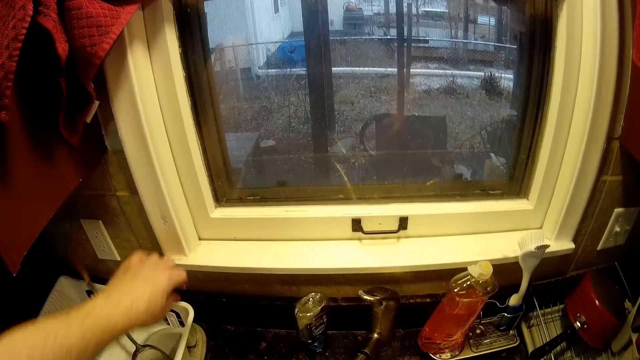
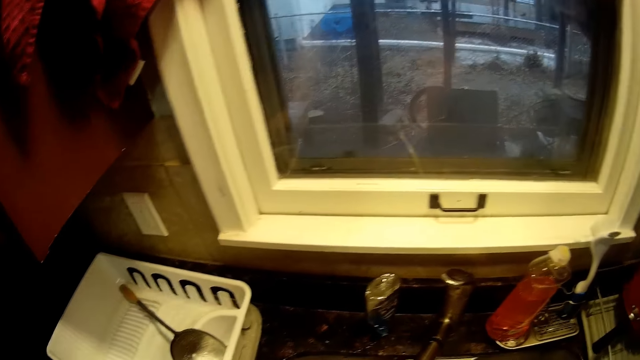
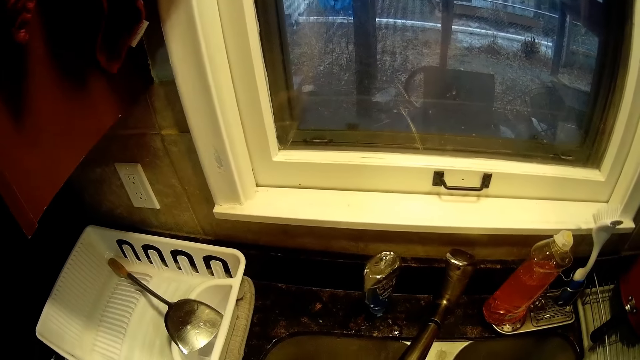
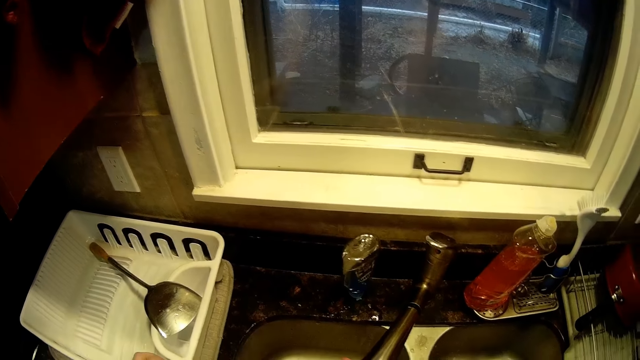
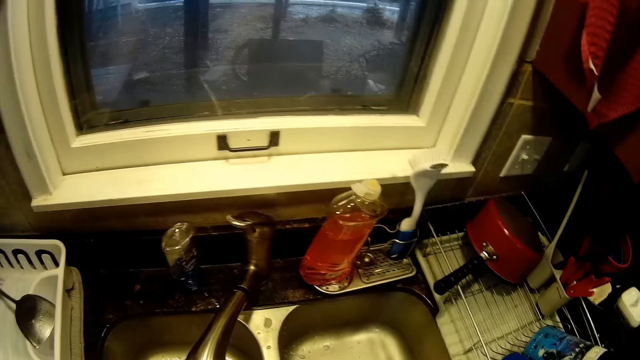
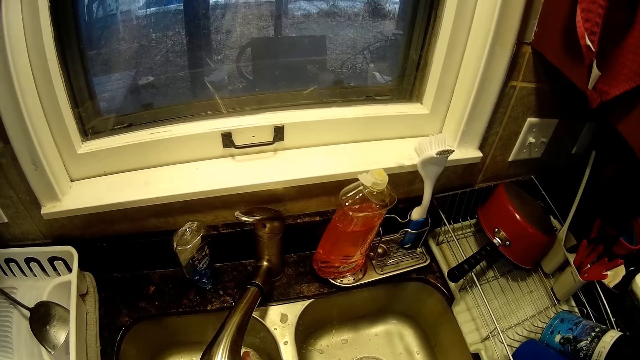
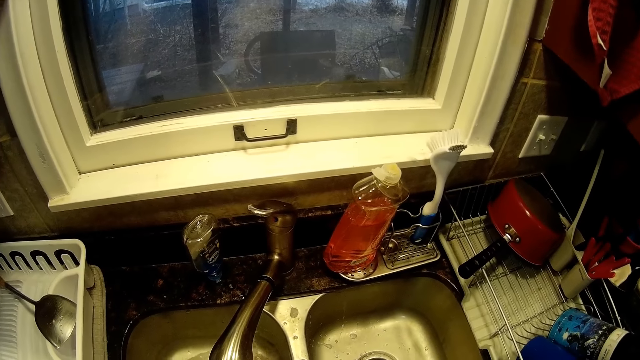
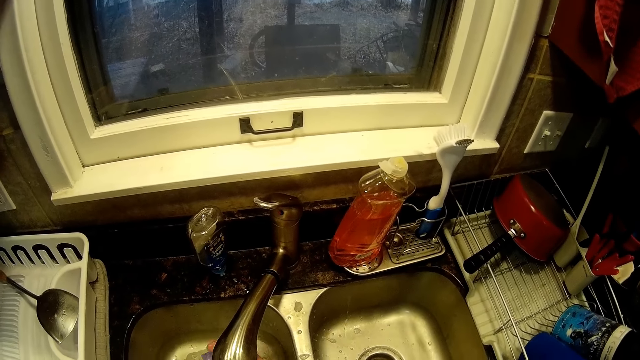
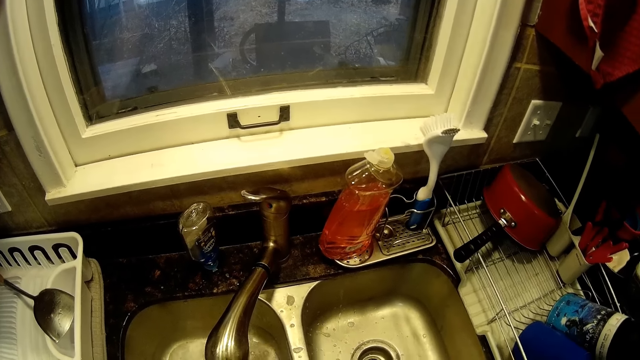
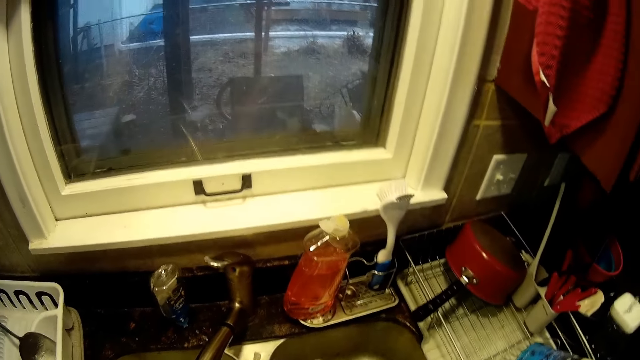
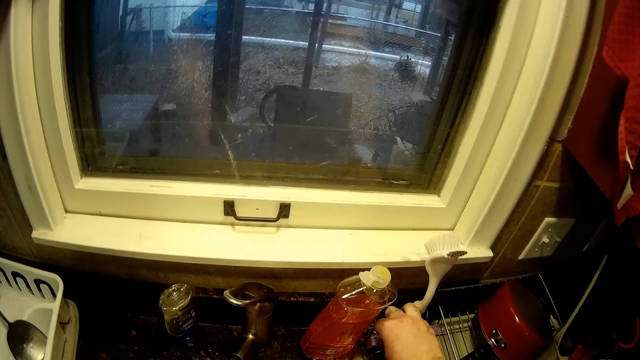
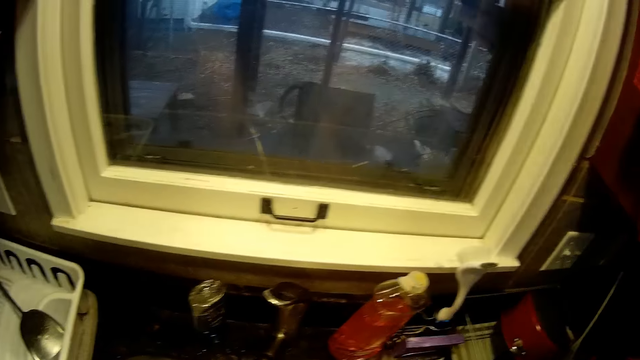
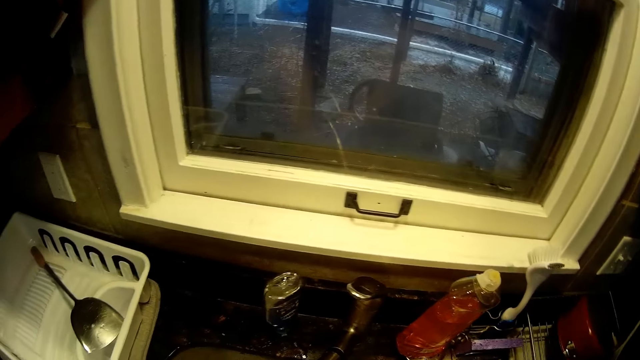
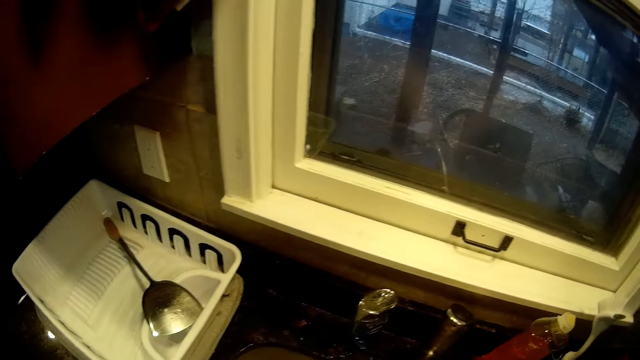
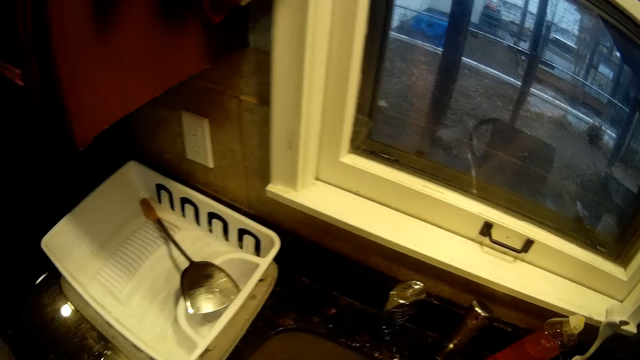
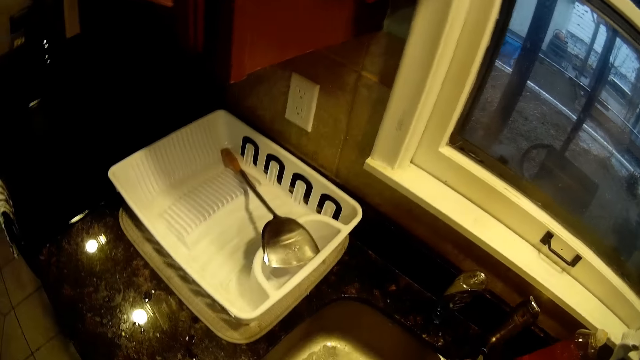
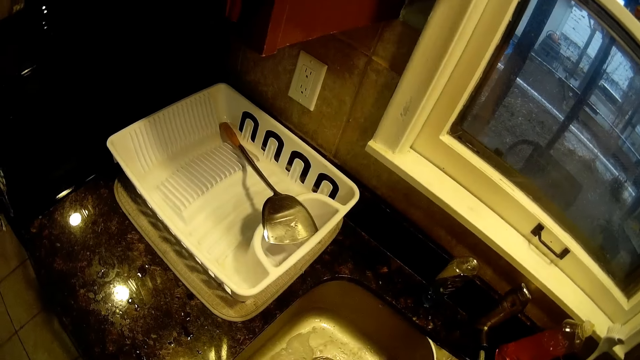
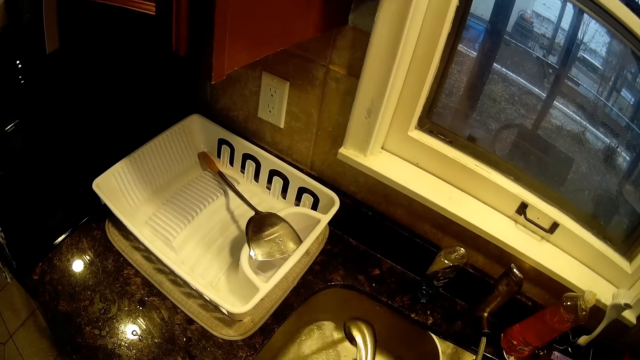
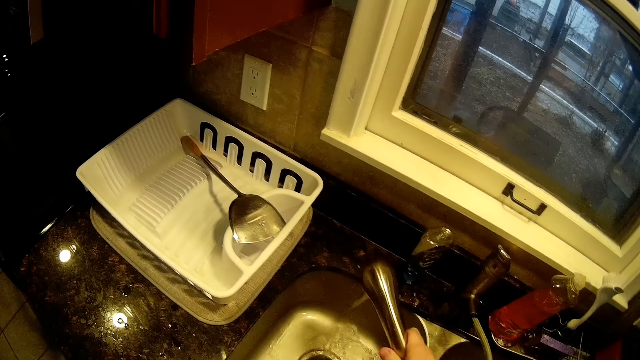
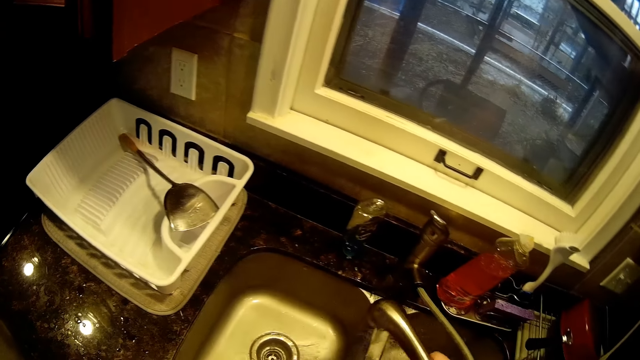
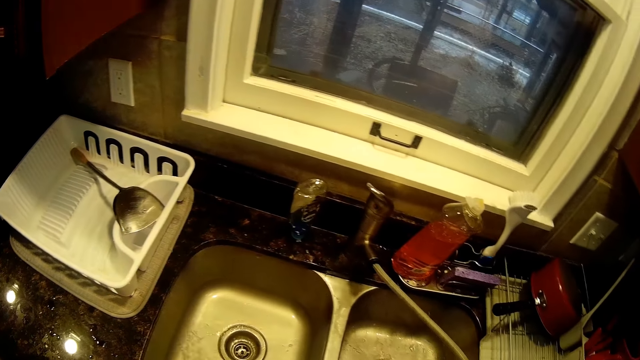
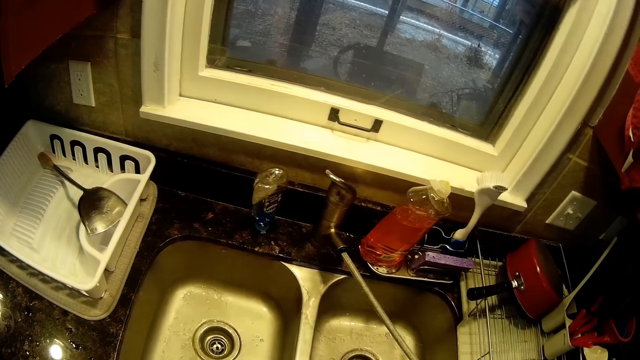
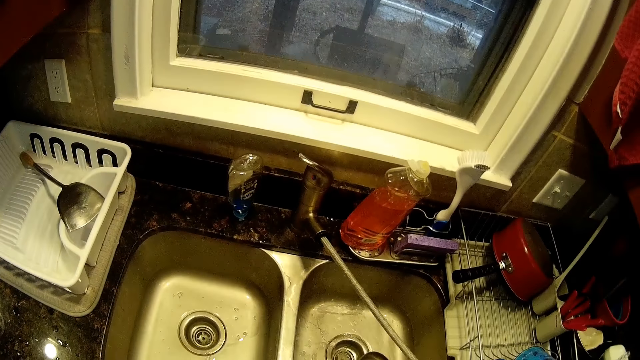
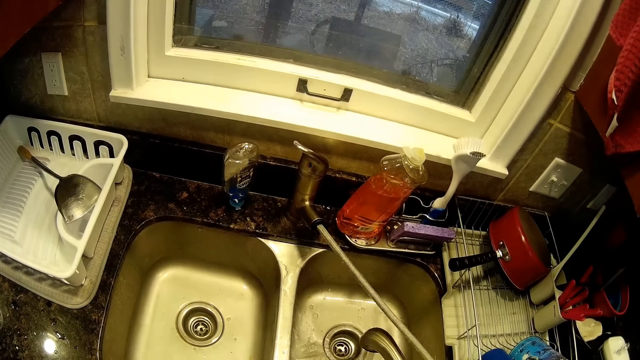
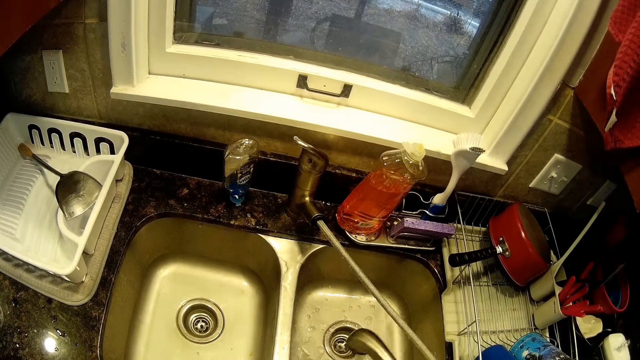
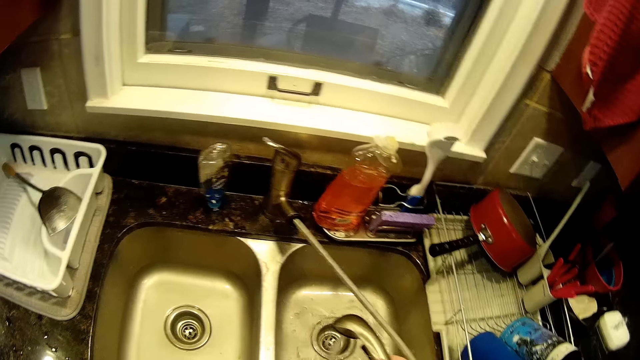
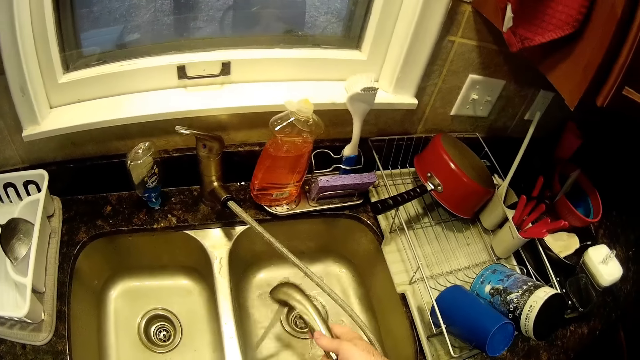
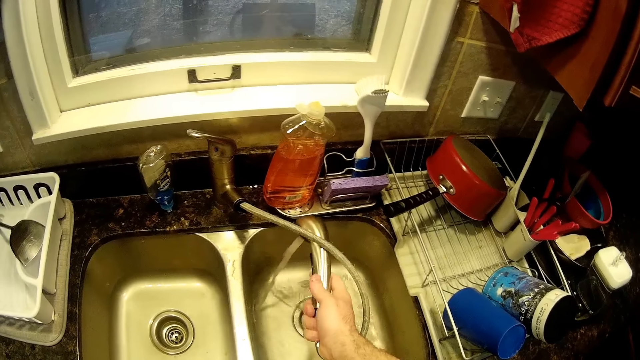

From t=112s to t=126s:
The camera wearer puts a cooking spoon to a basin. They put water in the sink. They wash the sink.

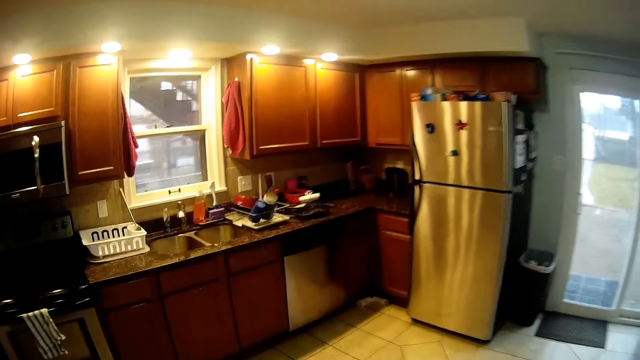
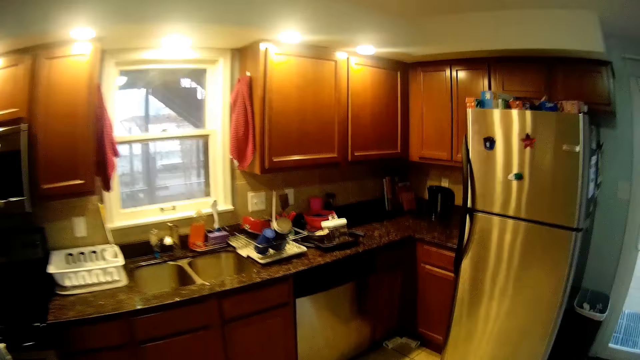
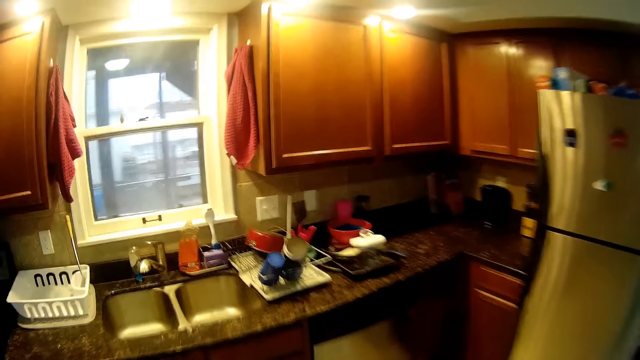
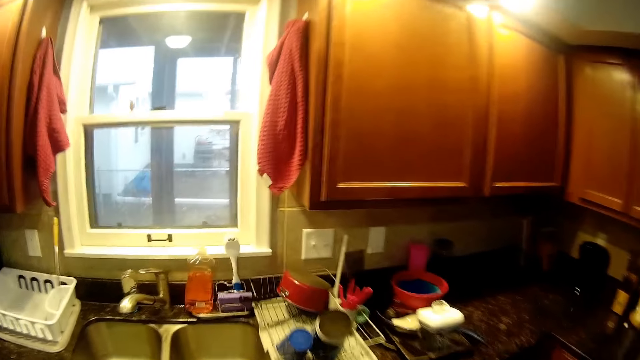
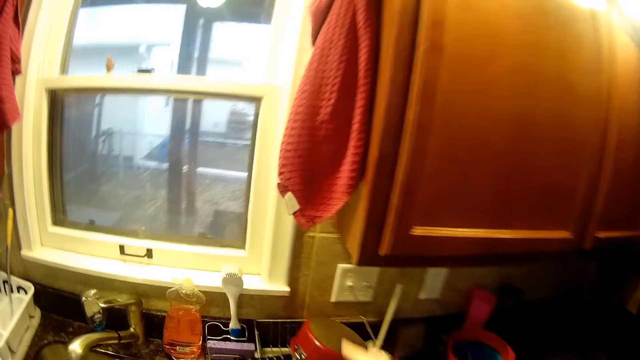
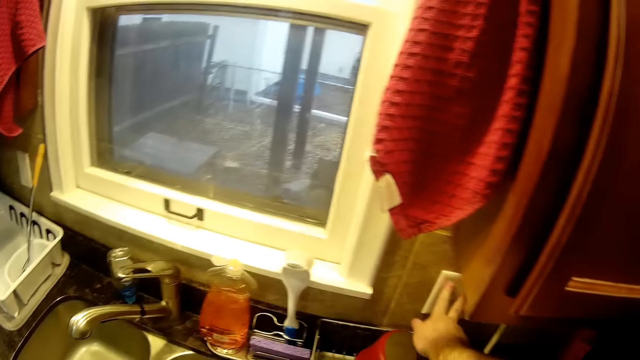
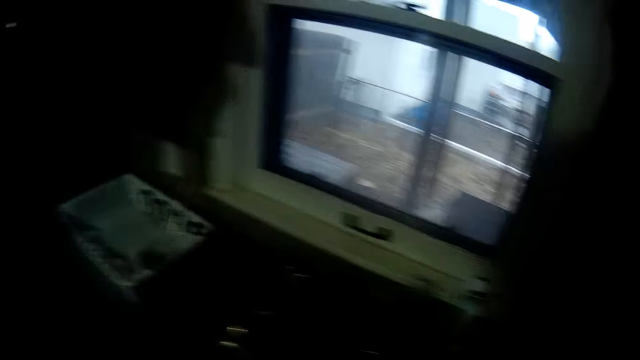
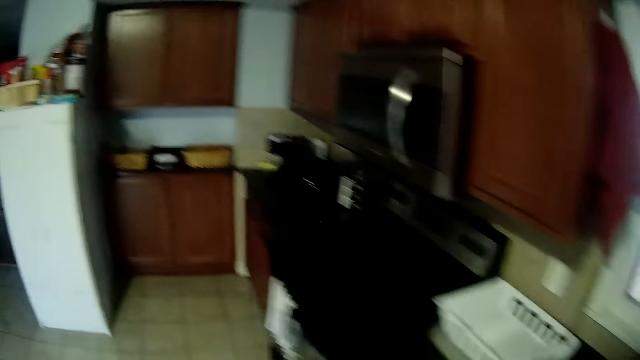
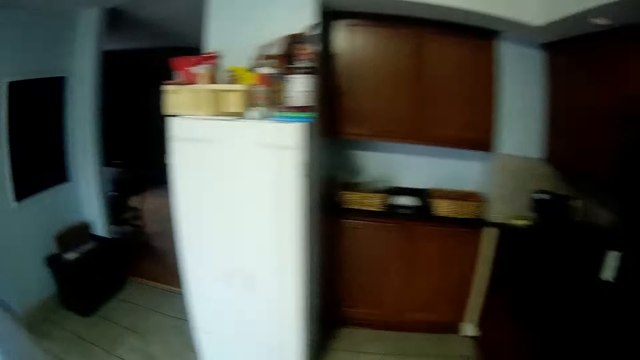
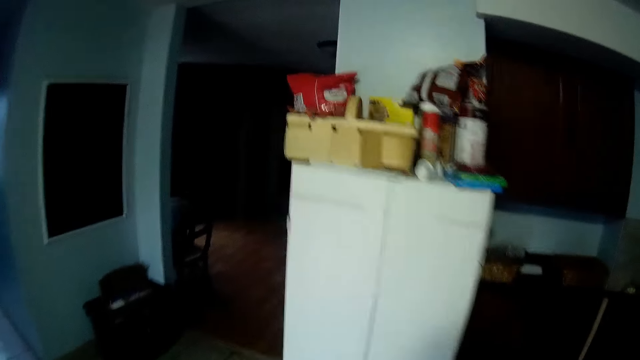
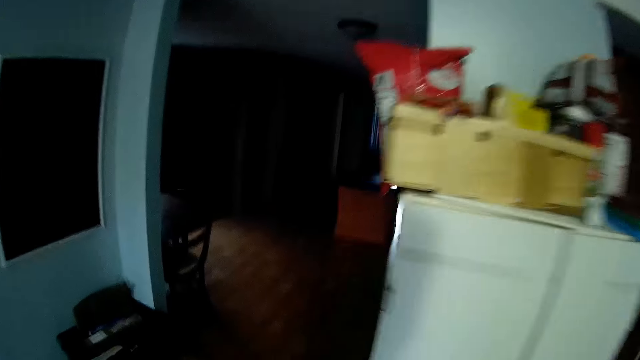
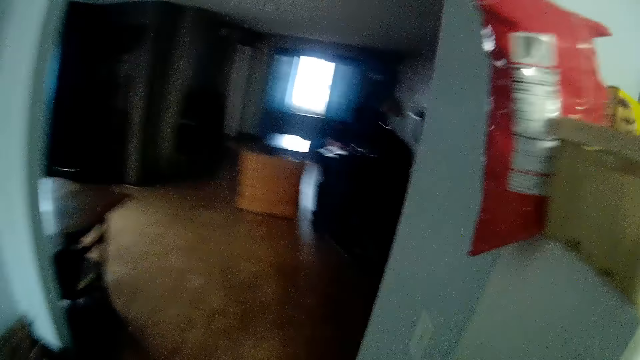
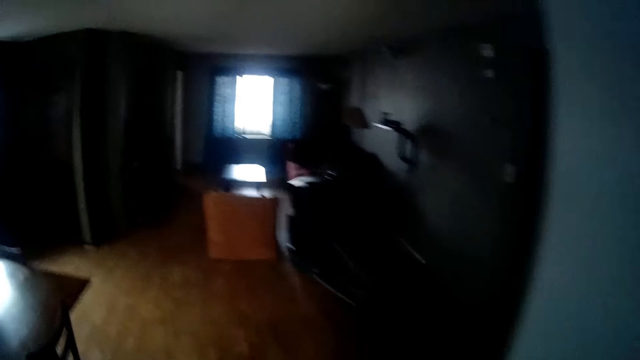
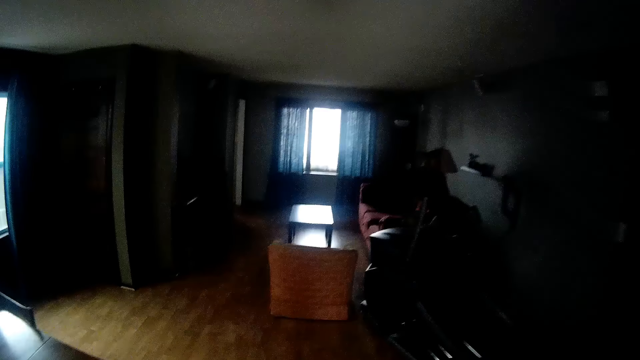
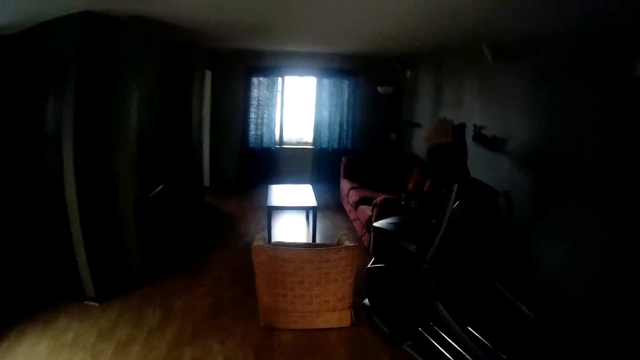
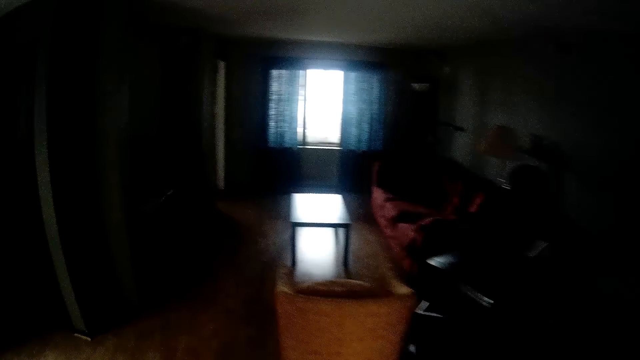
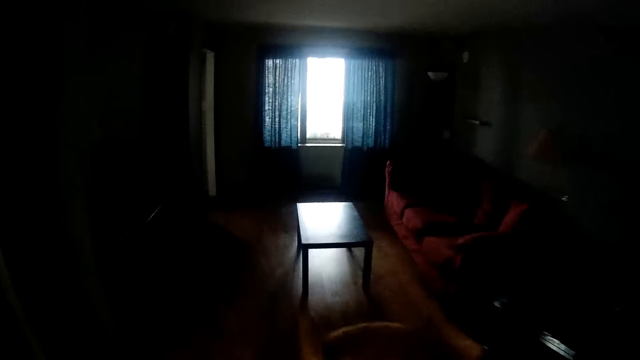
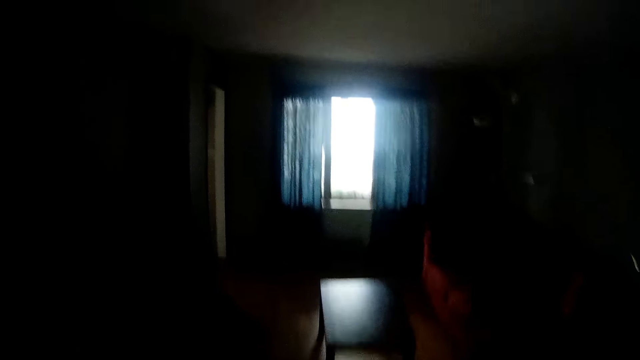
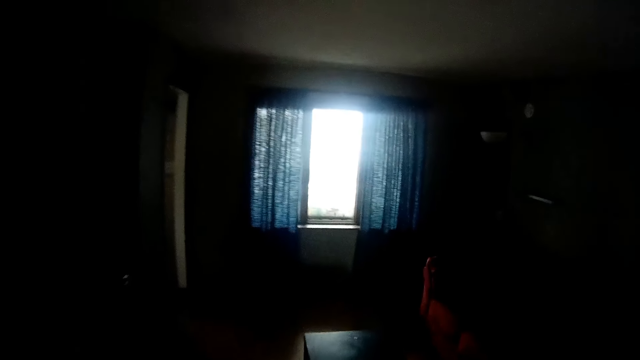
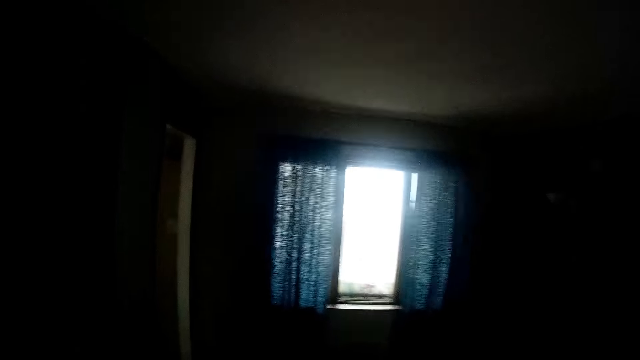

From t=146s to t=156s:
The camera wearer switches off the light. They walk around the house.
